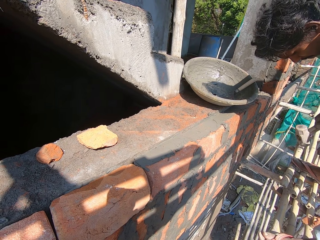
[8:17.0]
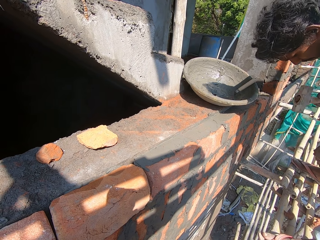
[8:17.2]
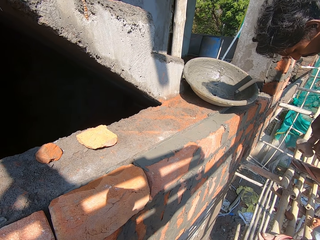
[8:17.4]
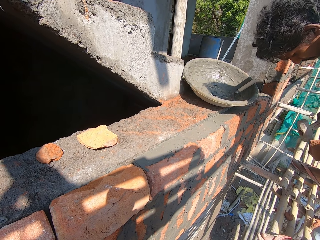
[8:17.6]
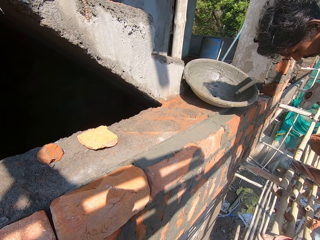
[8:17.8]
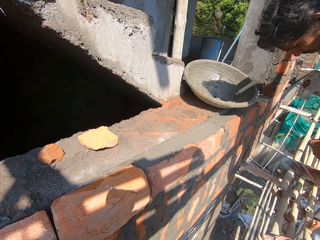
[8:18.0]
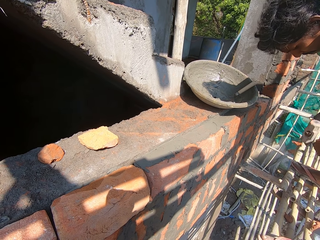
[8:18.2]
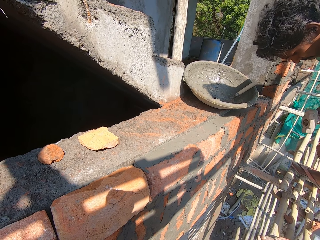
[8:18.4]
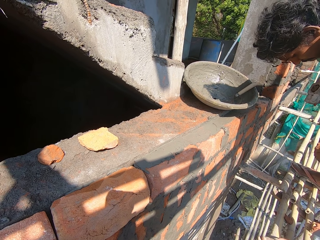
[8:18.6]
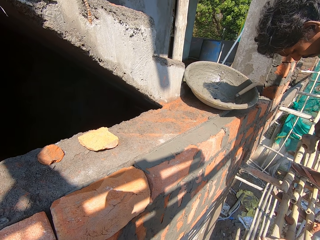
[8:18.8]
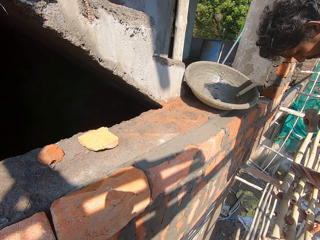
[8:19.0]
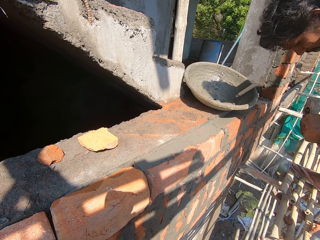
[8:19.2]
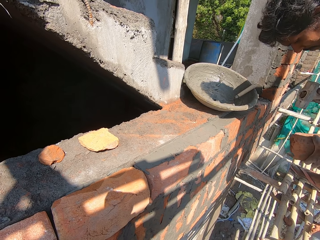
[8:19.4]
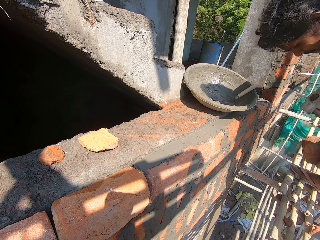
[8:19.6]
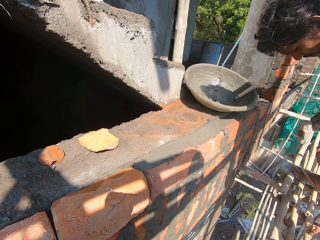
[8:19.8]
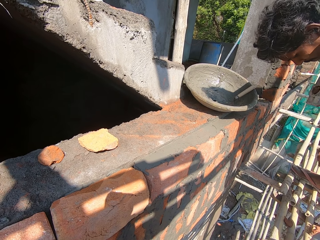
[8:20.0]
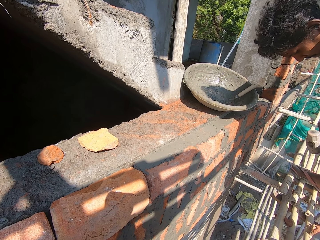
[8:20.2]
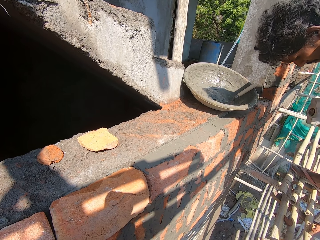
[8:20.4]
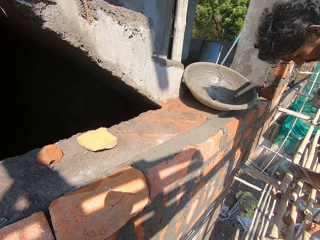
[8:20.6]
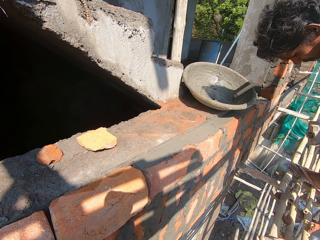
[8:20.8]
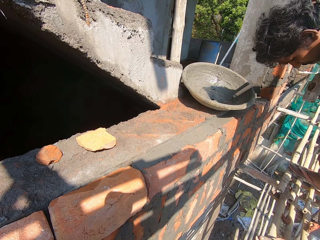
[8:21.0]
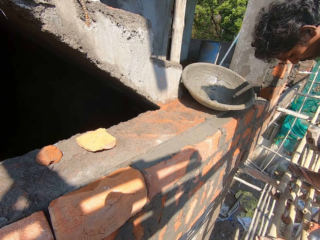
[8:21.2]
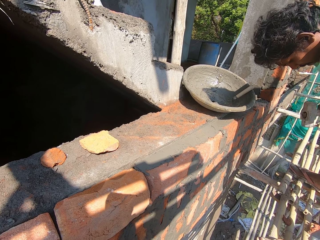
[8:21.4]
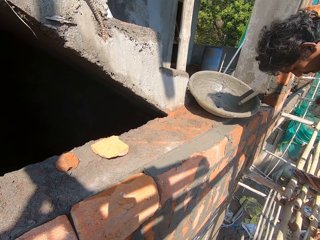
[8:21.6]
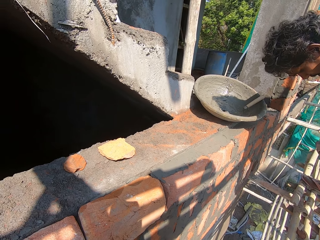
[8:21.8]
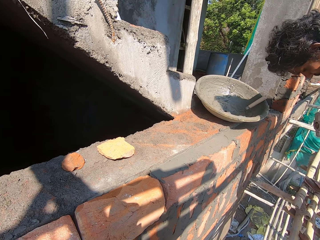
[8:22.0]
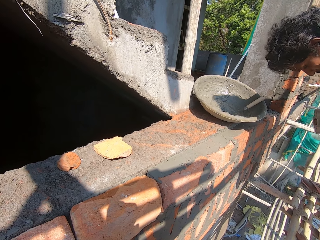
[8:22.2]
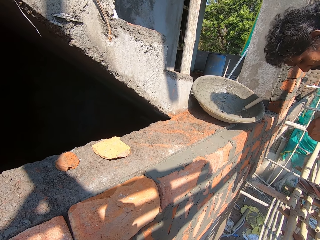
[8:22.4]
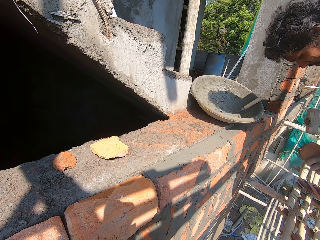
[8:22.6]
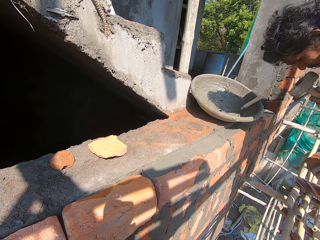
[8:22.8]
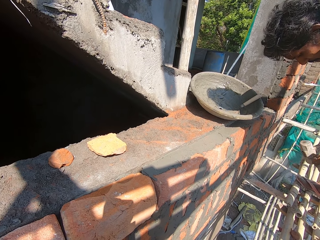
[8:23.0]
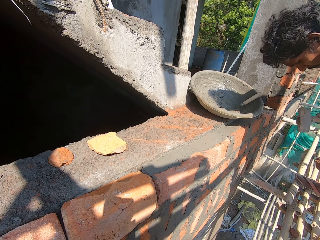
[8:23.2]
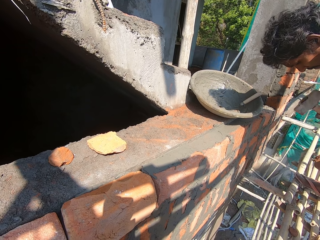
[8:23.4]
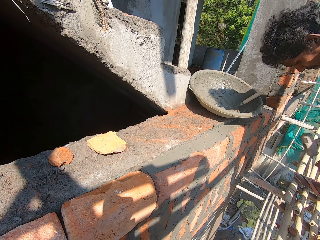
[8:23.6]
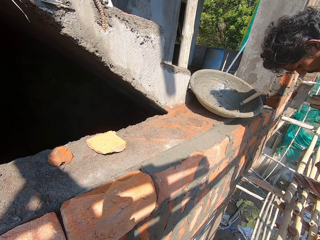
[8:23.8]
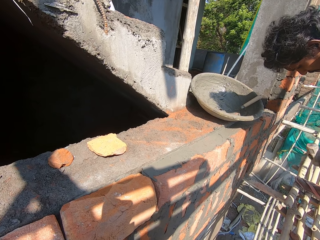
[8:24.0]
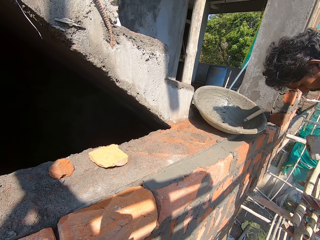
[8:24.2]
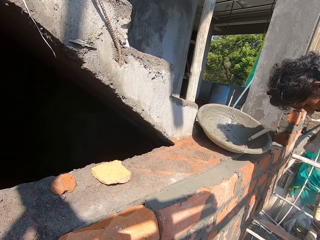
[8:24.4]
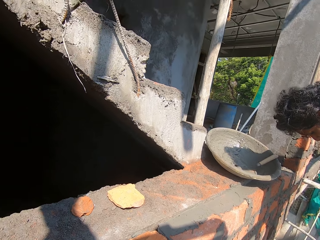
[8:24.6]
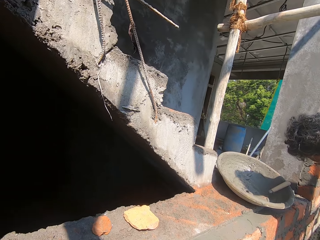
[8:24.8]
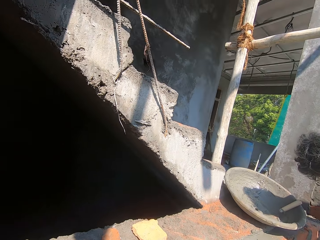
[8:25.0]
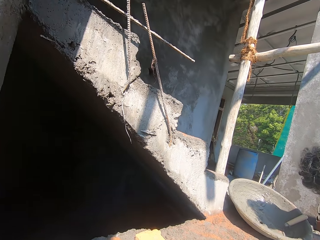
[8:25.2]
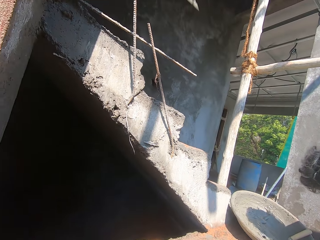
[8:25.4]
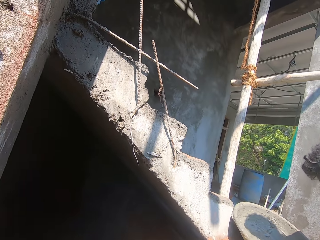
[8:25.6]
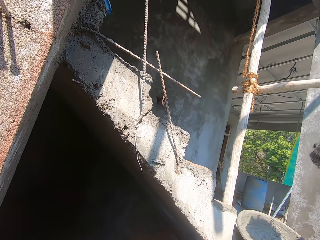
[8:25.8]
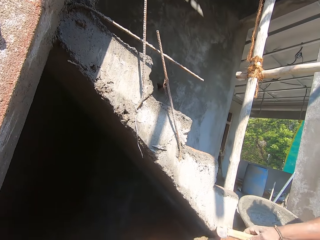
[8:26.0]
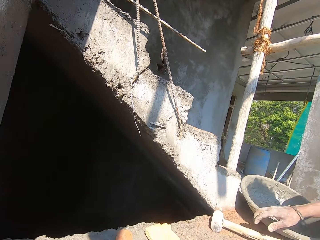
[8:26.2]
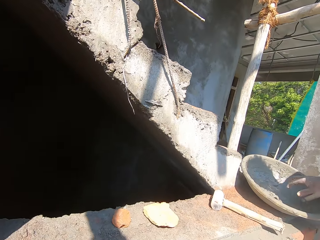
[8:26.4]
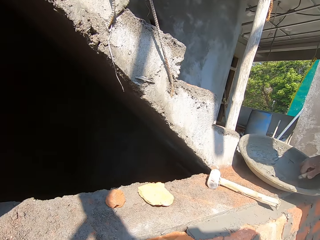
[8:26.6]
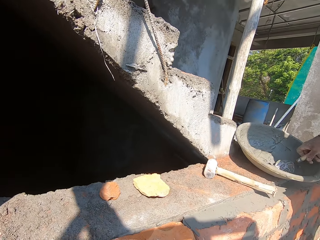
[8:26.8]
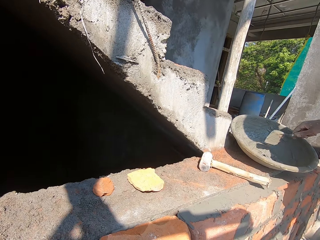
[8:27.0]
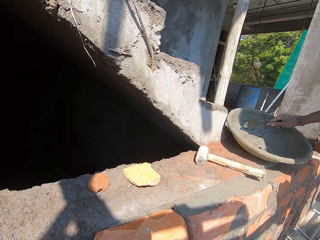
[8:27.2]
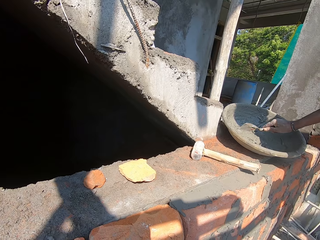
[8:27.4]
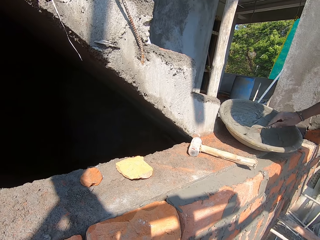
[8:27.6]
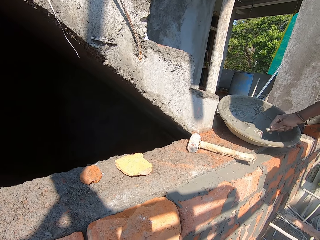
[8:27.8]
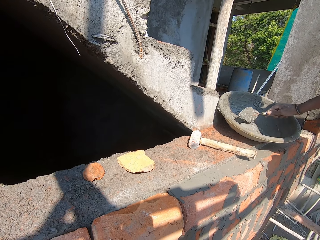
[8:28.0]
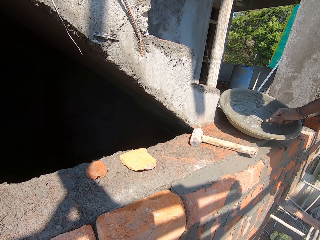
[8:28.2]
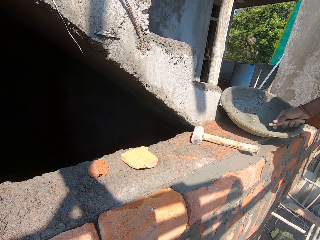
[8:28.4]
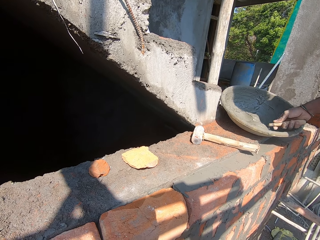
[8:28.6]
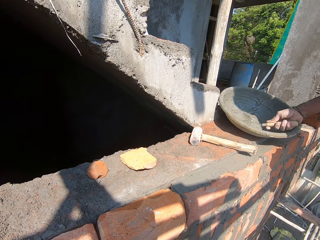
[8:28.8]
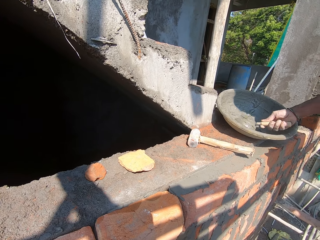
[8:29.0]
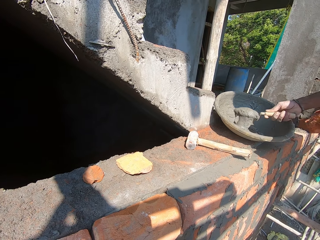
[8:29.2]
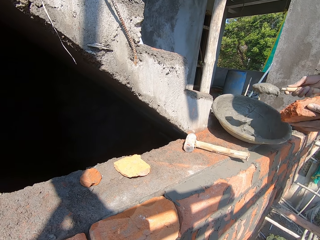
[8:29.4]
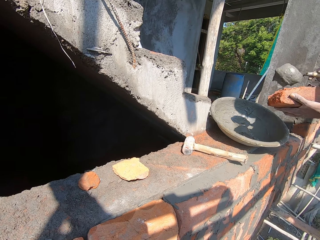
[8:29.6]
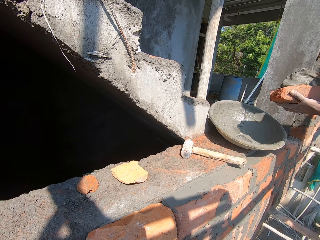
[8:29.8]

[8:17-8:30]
The camera wearer speaks to the man. They stare around. The man drops the mallet very close to the staircase with his right hand. The man picks the trowel from the bowl with his right hand and mixes the mortar in the bowl with the trowel in his right hand. The camera wearer speaks to the man. The man scoops mortar from the bowl with the trowel in his right hand.

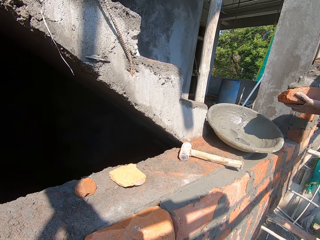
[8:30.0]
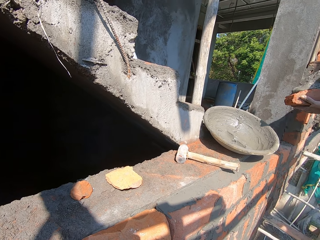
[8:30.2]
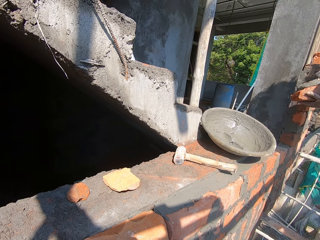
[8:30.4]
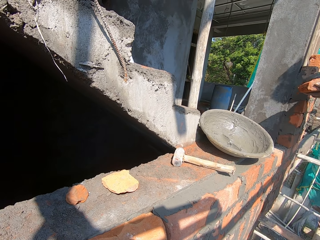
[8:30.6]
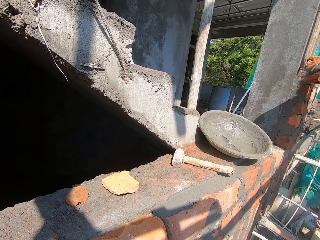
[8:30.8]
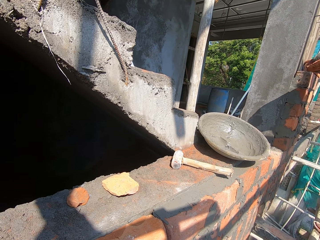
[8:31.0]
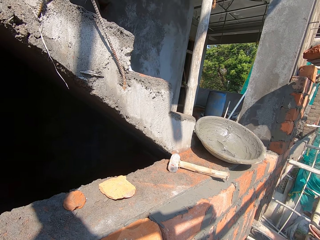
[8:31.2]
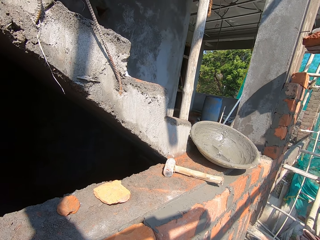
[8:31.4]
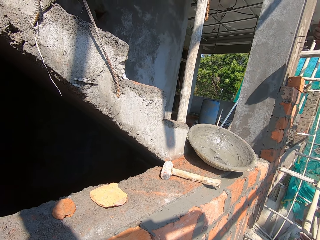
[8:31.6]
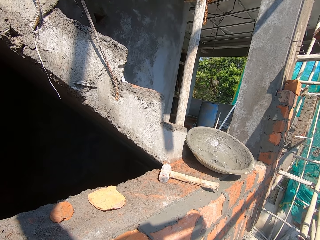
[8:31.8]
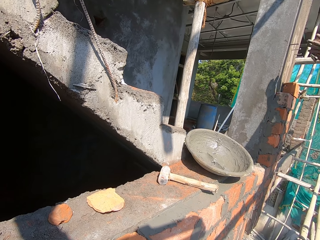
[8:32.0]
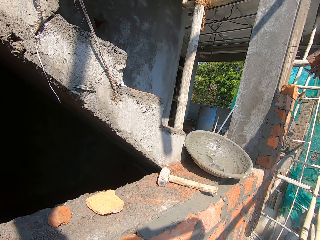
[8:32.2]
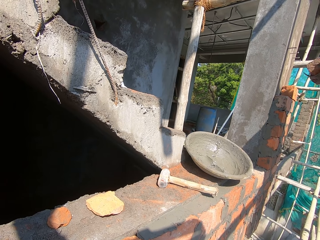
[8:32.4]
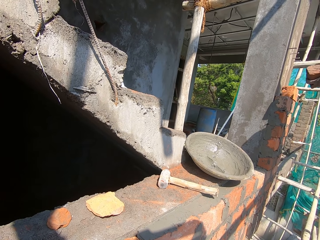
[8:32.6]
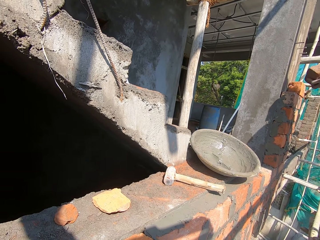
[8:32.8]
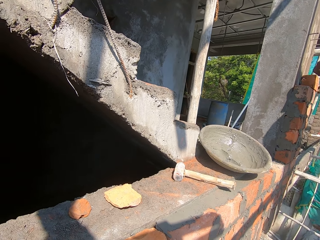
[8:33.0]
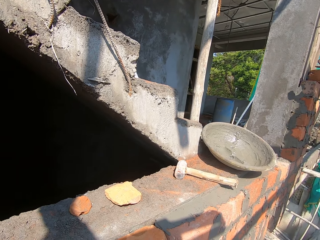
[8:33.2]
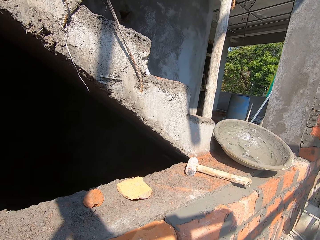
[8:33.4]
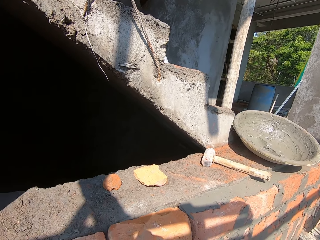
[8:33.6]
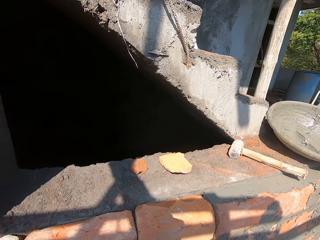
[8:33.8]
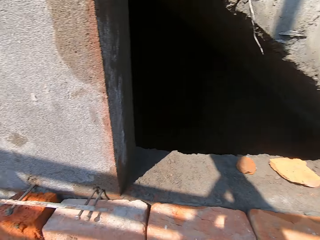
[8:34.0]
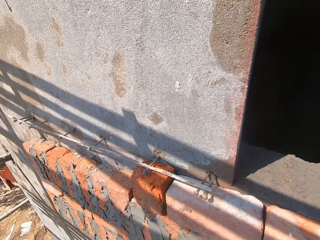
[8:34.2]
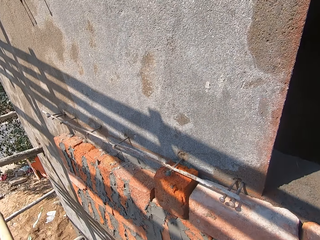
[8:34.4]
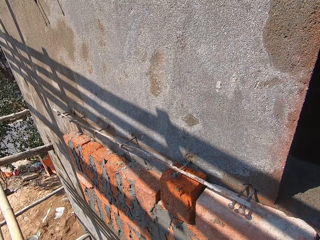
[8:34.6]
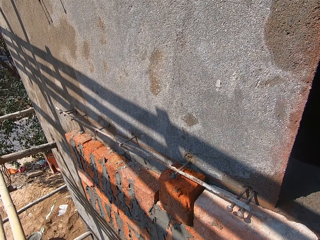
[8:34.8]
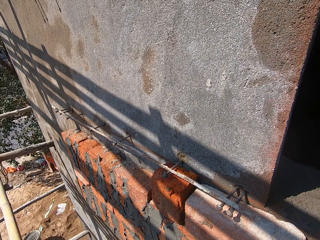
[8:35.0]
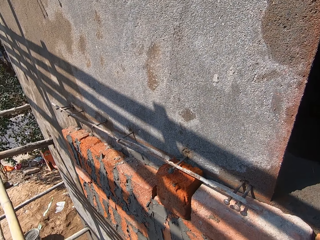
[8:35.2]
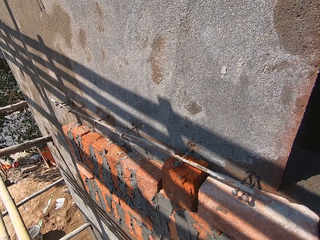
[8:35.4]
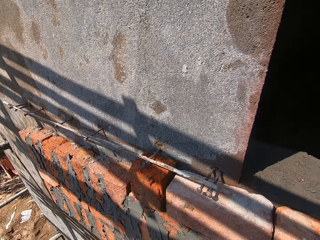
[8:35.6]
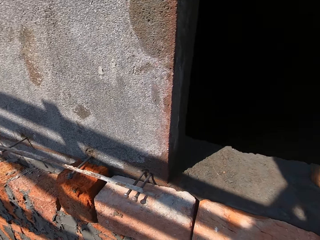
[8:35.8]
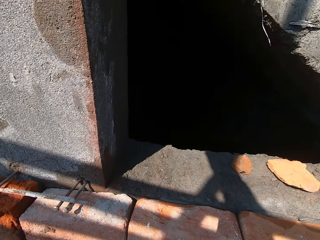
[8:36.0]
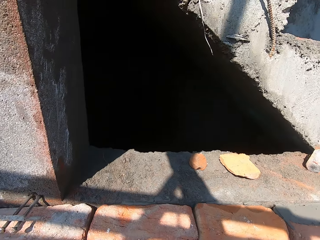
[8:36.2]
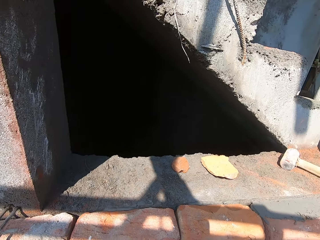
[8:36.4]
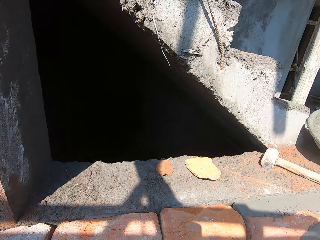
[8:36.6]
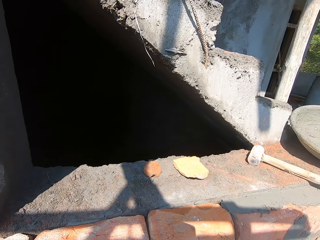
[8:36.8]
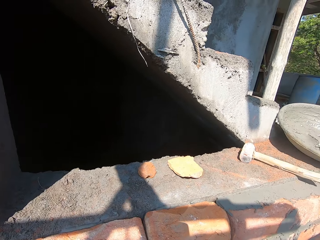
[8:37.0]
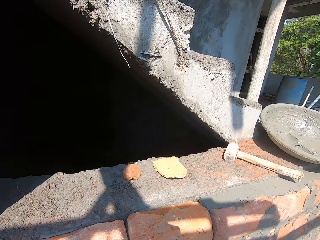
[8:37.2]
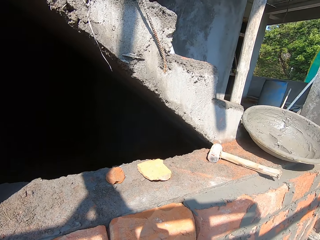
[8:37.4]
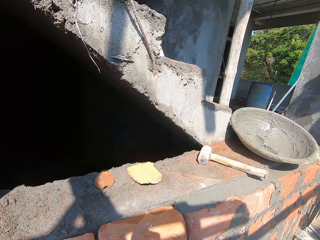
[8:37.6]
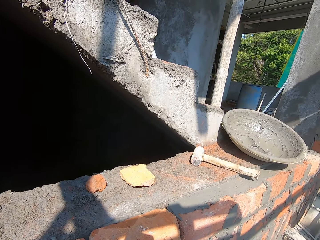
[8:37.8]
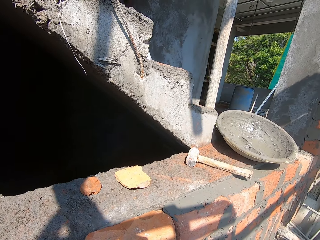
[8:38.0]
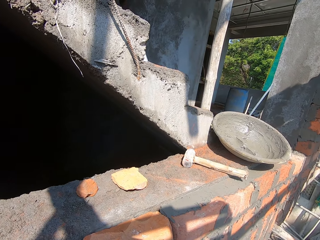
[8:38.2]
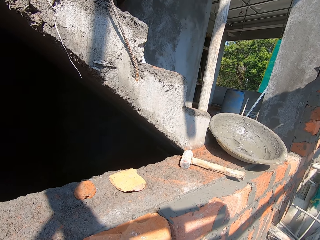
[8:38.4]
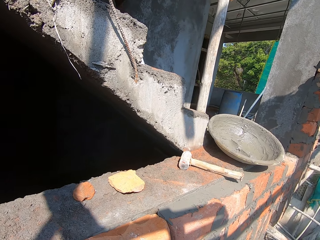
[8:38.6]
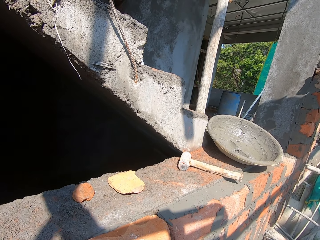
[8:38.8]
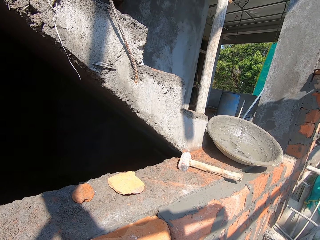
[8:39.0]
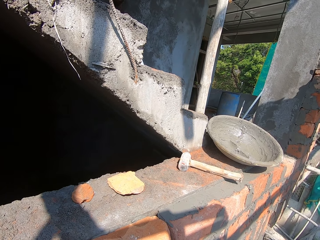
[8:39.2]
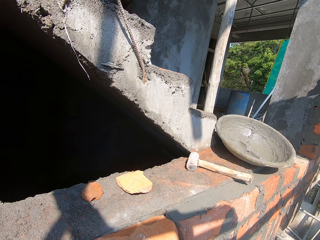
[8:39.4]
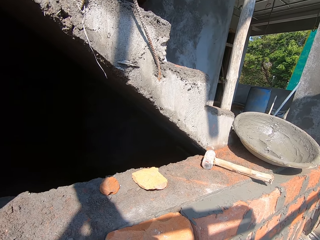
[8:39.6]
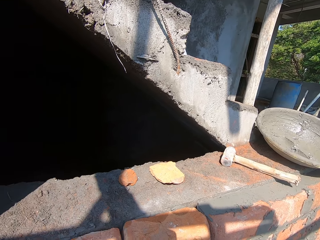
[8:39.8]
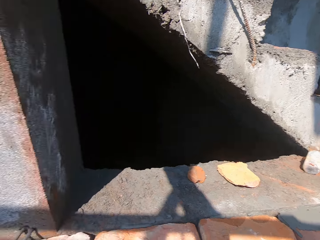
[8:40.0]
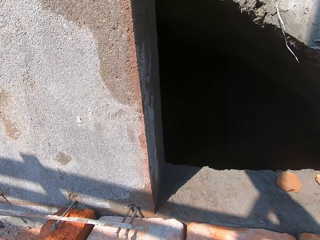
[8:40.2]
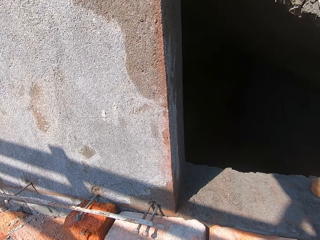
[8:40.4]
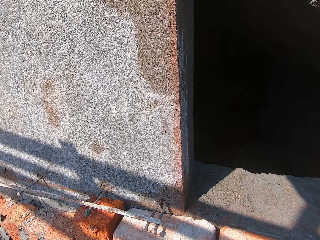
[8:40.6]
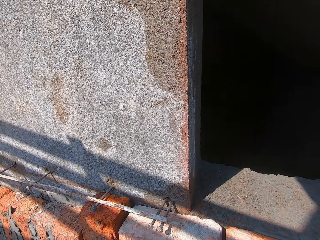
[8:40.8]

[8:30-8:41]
The man puts the mortar on the brick with the trowel in his right hand. The man turns the brick in his left hand with his right hand. The camera wearer looks around.
